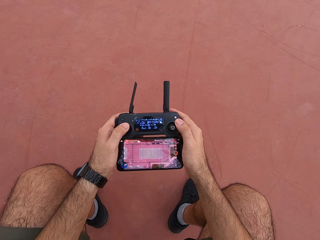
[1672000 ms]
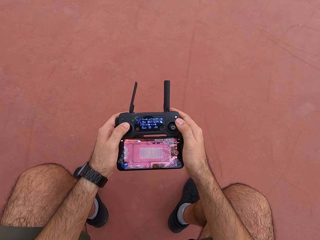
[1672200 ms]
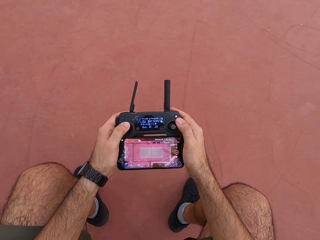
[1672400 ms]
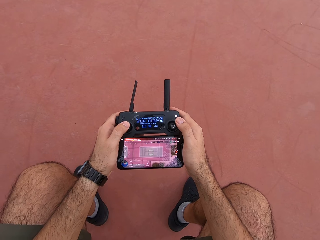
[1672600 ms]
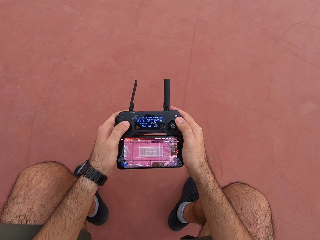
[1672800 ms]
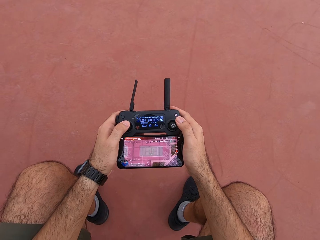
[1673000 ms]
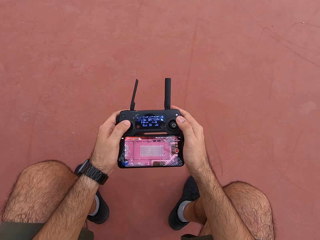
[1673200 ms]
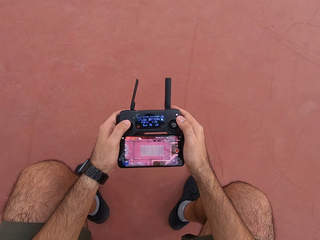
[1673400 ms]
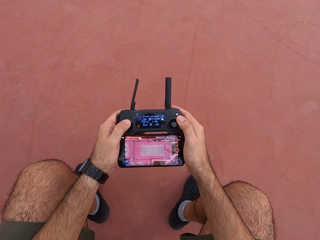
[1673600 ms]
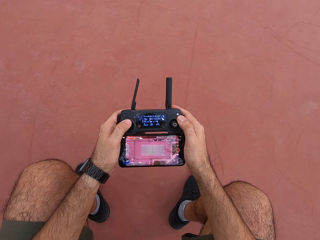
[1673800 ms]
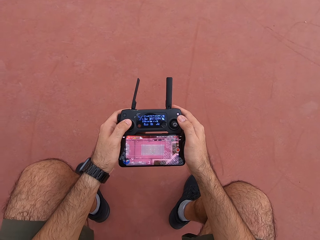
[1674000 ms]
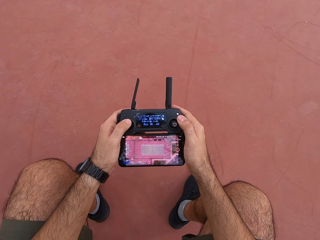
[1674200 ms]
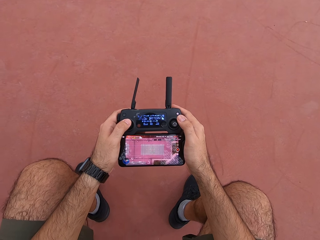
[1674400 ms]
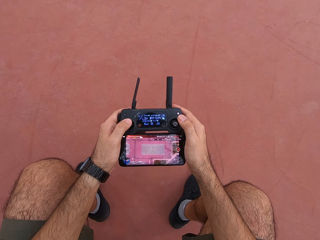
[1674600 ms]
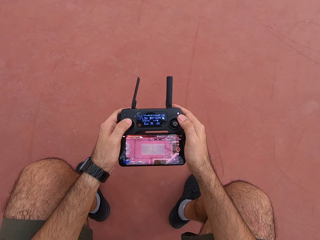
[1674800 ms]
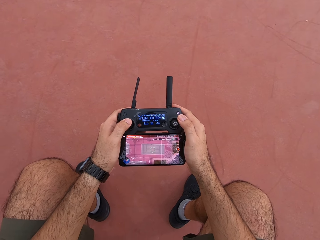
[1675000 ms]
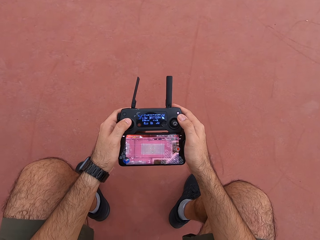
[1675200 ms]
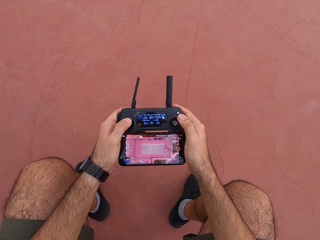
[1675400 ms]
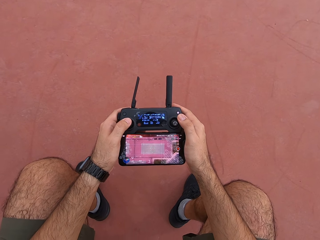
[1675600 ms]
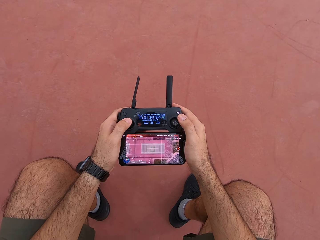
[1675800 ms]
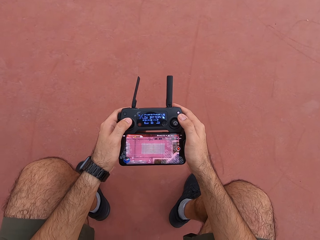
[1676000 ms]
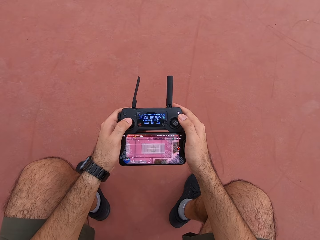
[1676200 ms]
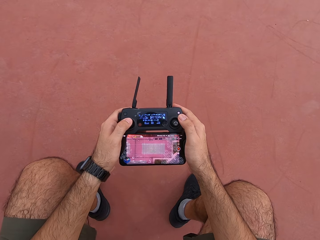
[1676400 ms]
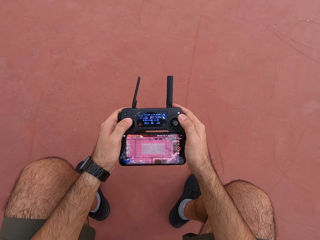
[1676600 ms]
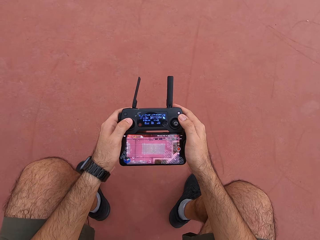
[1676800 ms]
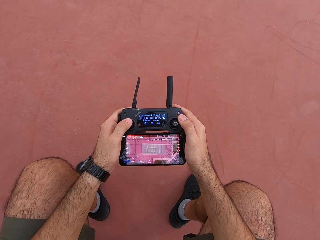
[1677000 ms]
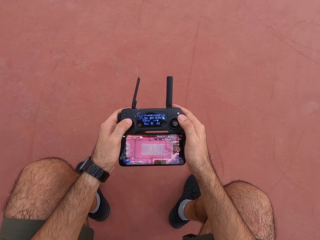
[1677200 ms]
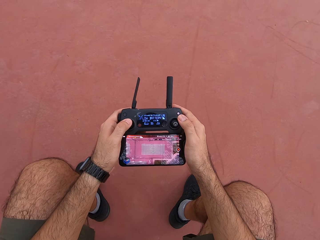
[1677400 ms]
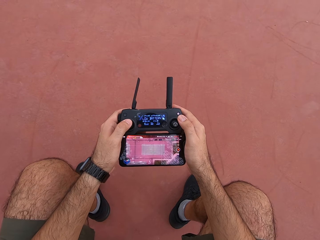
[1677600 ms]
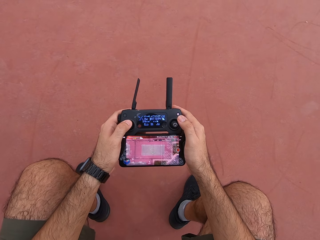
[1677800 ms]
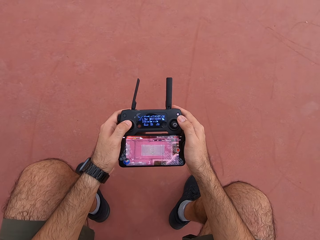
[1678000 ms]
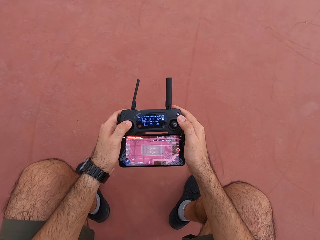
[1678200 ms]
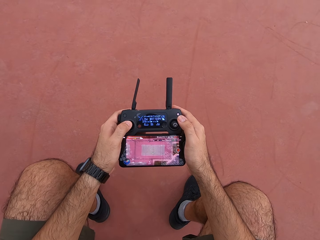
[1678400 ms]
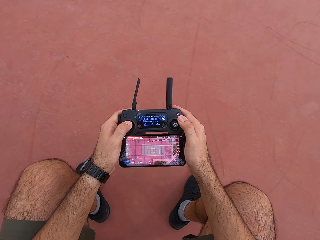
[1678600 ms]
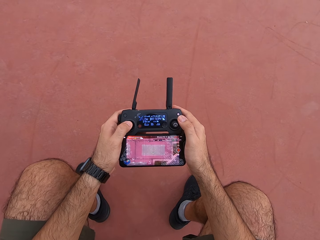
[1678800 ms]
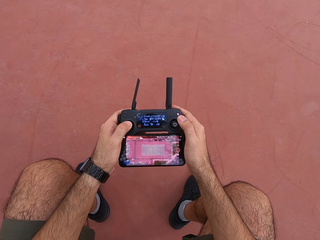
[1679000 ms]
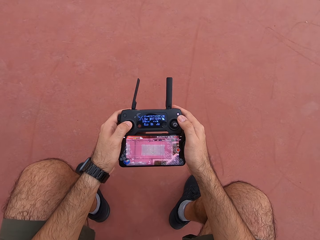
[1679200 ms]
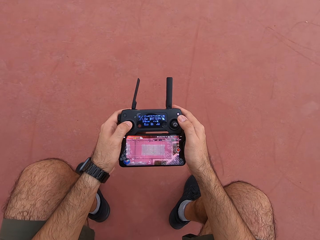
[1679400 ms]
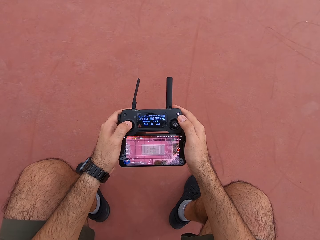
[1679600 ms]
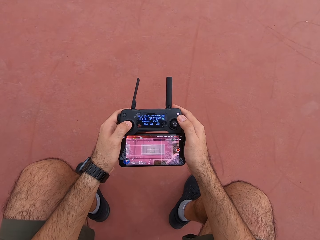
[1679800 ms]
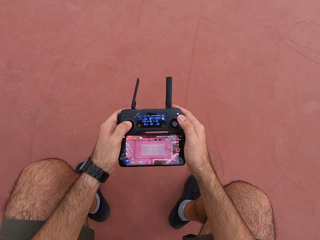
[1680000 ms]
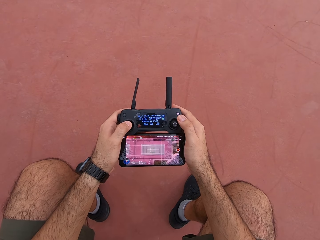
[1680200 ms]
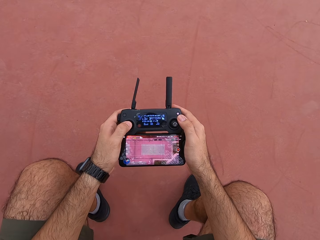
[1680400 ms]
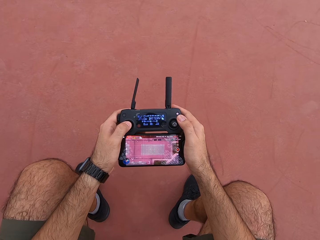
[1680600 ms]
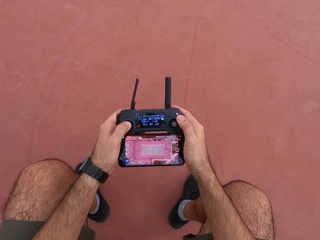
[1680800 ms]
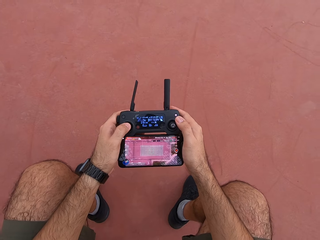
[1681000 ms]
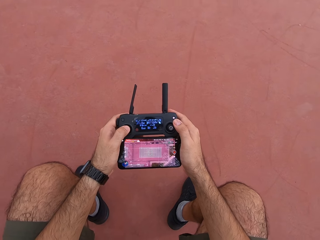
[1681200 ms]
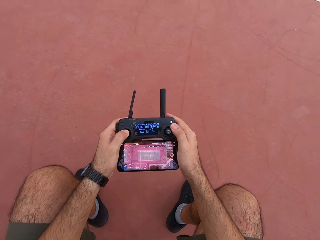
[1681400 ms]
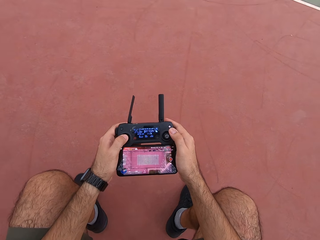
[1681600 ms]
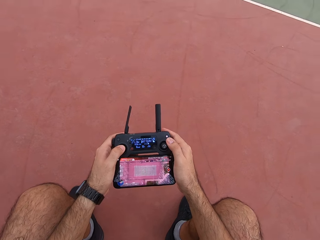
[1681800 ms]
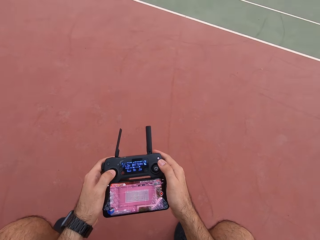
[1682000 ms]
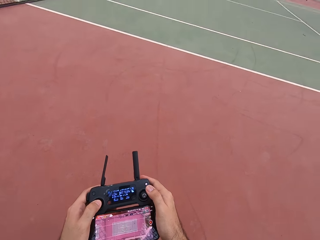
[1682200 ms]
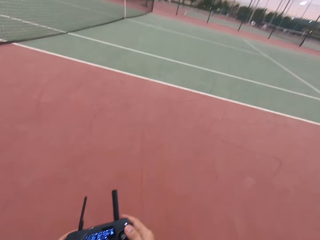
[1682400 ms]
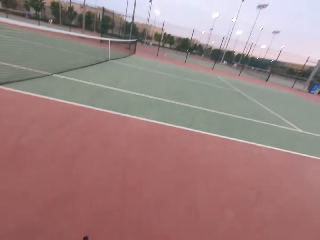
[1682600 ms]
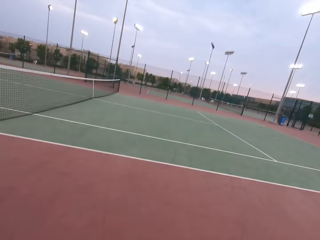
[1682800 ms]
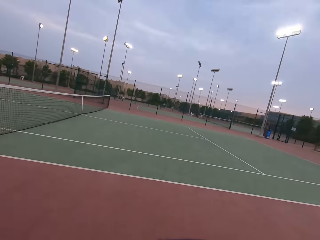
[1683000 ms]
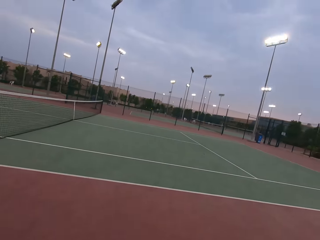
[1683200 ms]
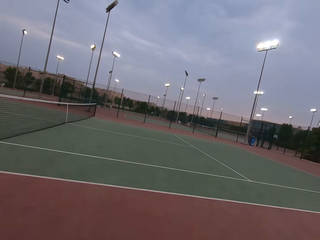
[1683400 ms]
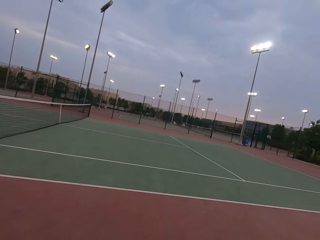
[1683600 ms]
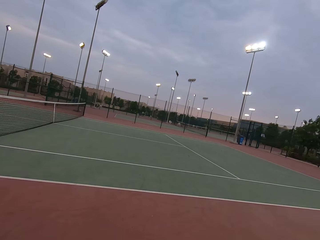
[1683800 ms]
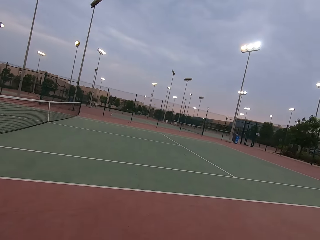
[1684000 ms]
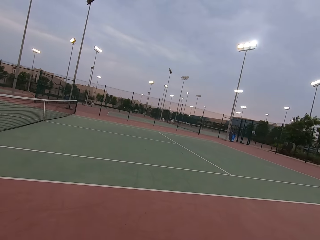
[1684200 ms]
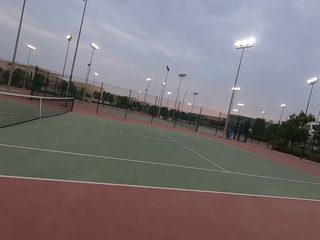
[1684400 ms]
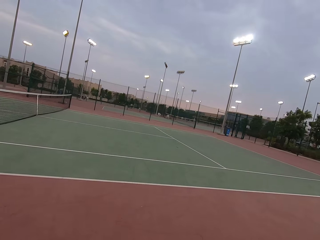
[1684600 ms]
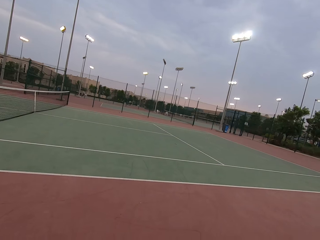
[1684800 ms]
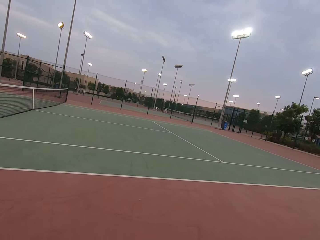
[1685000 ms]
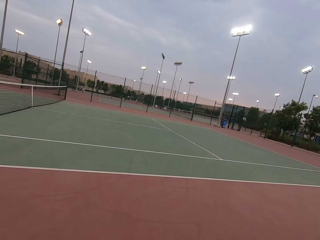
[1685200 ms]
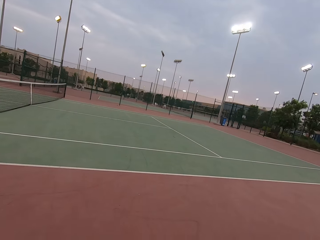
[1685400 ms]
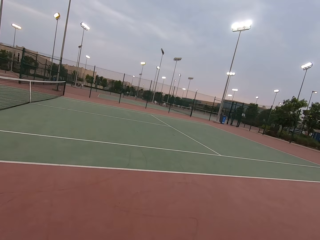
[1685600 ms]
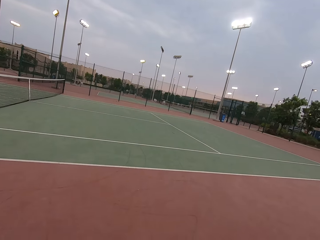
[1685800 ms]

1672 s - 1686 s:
The camera wearer uses his remote control. He looks around the tennis ball court.

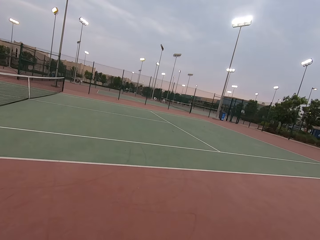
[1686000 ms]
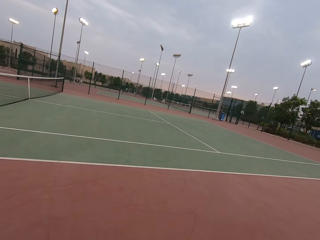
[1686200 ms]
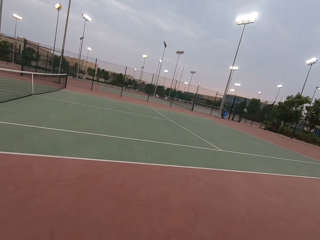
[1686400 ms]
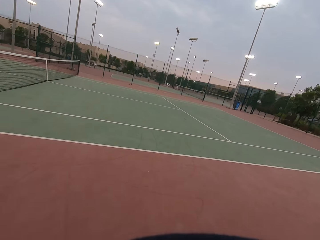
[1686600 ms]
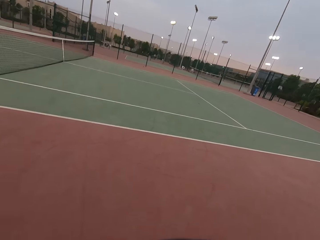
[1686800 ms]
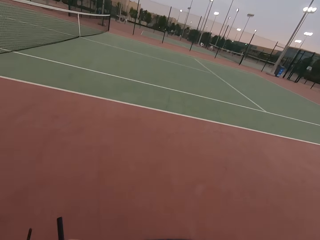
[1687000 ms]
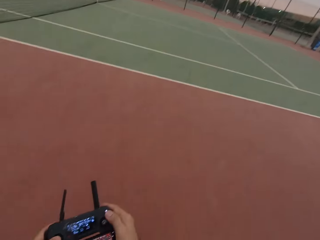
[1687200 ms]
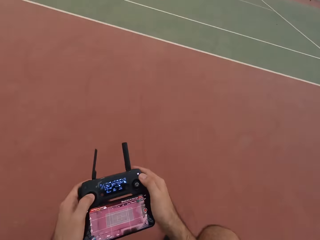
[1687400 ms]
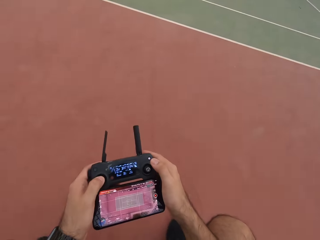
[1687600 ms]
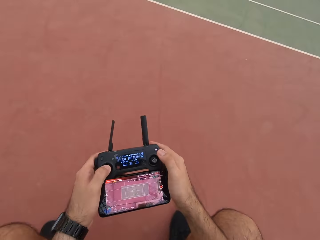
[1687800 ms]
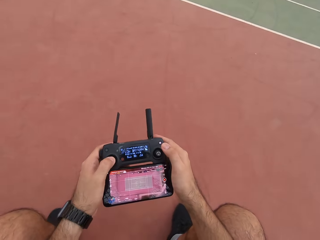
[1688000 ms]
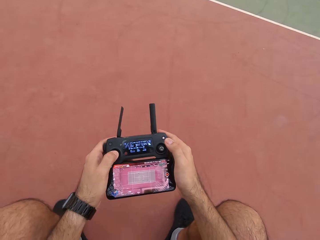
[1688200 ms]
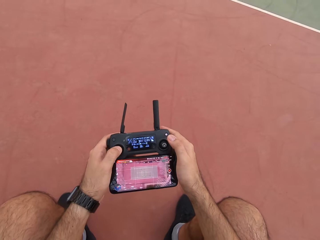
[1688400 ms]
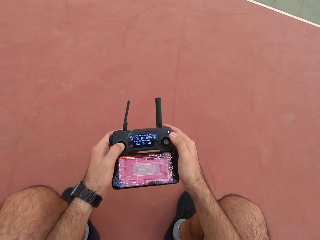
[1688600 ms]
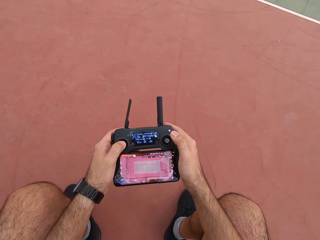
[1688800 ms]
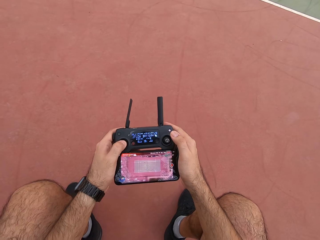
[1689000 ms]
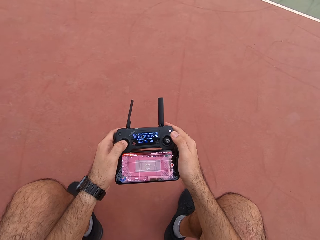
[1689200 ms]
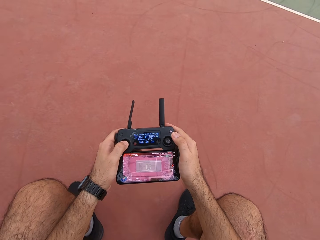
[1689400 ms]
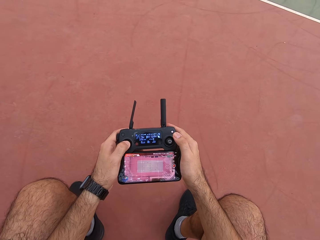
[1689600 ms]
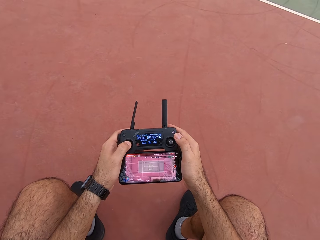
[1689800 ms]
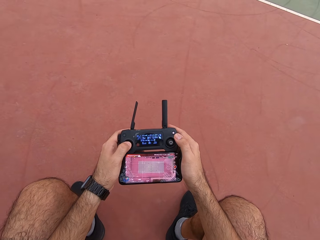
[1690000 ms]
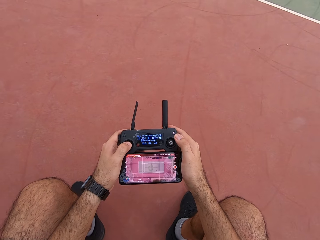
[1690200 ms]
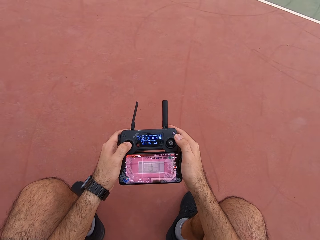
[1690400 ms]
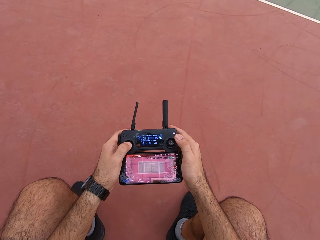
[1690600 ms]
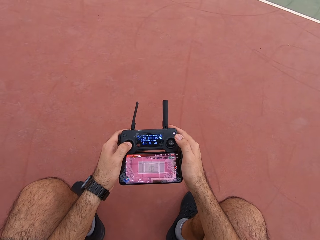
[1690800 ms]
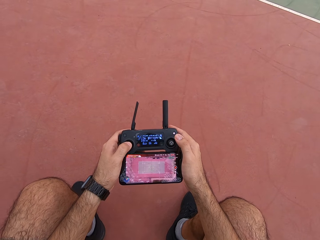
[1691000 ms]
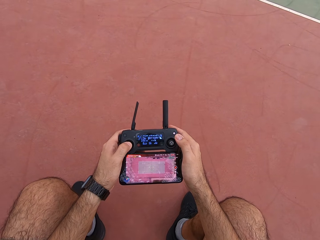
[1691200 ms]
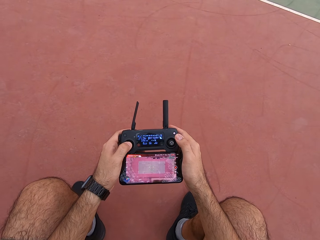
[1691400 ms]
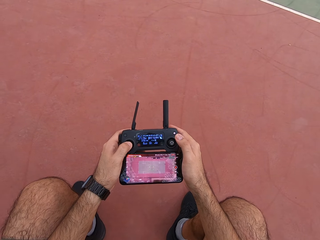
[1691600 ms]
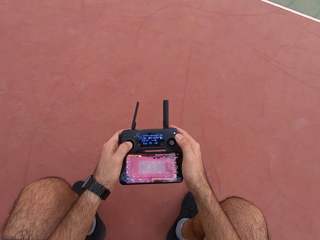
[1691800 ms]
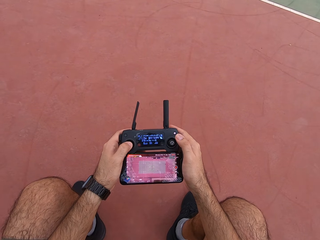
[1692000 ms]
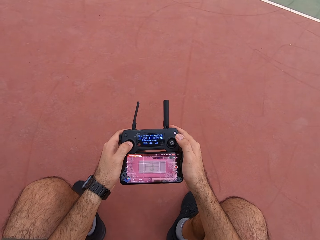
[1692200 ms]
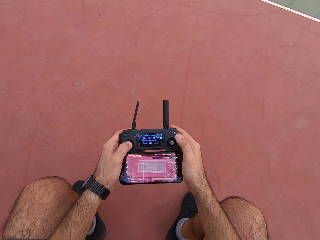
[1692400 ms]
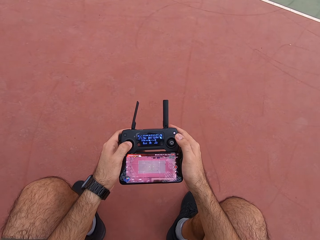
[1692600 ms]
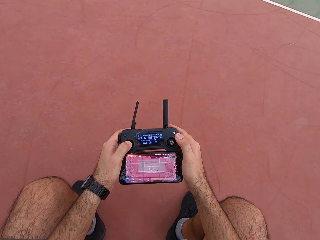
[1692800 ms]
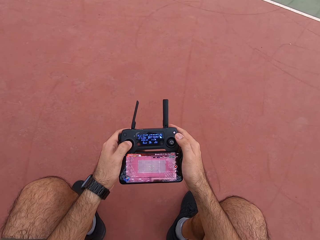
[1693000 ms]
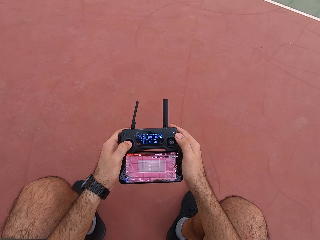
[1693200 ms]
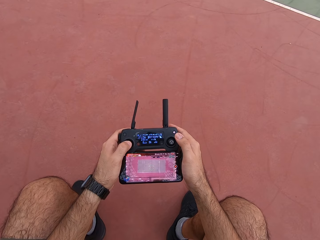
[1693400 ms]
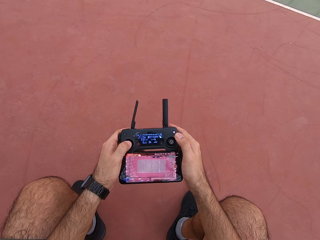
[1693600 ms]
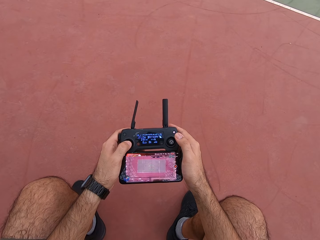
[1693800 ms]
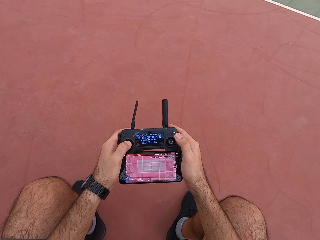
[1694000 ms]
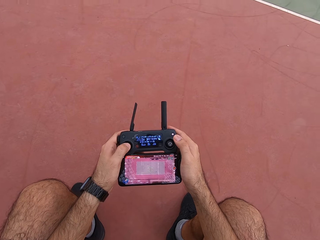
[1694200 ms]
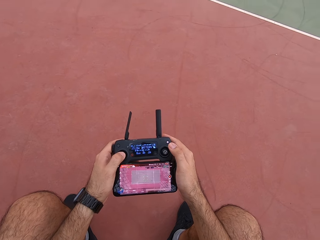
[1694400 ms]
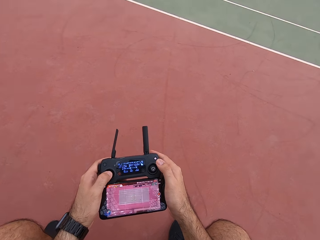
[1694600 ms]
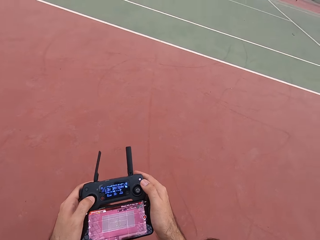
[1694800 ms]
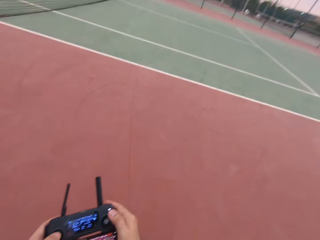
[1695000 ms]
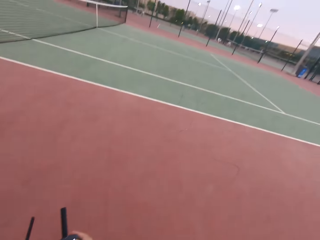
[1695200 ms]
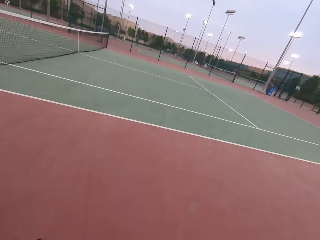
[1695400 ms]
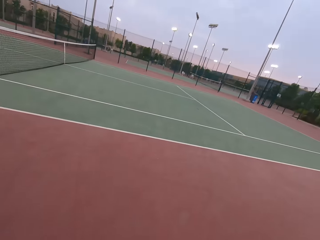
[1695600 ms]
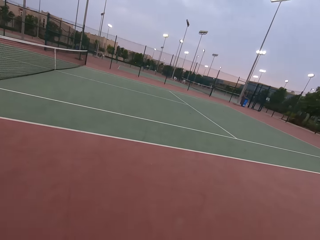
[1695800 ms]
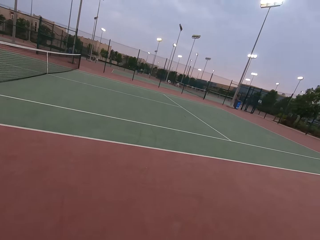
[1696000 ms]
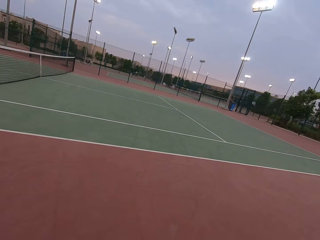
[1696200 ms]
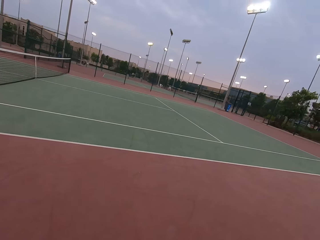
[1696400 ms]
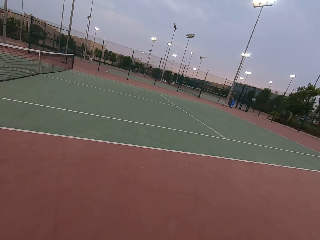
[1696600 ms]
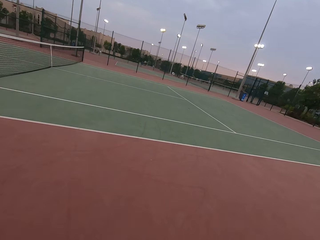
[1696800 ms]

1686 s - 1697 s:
The camera wearer plays PS4. He uses his remote control. He looks around the tennis ball court.
